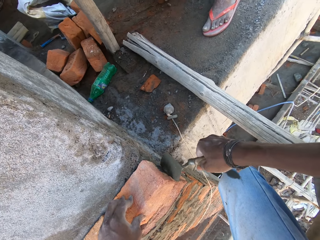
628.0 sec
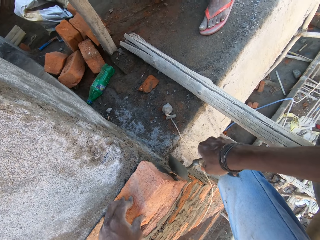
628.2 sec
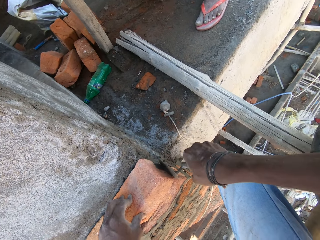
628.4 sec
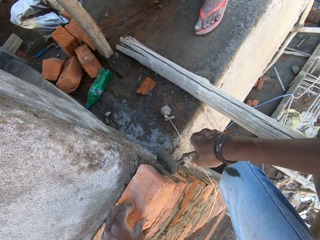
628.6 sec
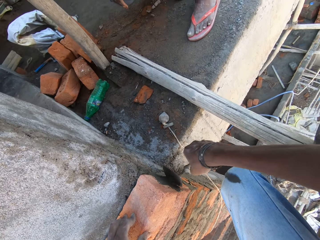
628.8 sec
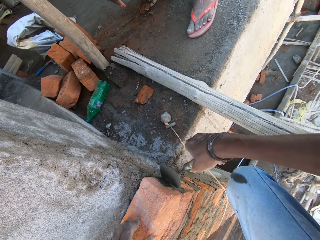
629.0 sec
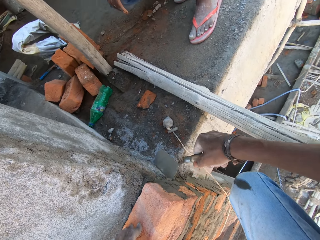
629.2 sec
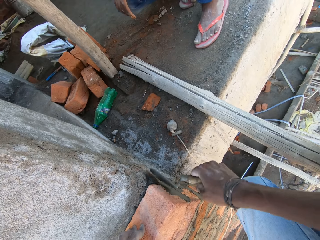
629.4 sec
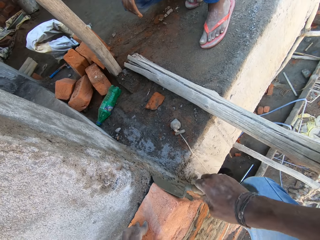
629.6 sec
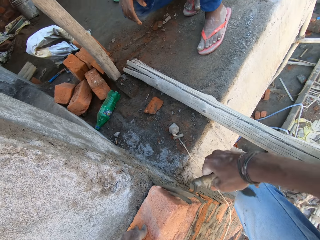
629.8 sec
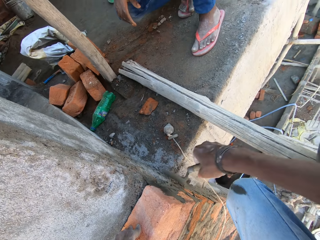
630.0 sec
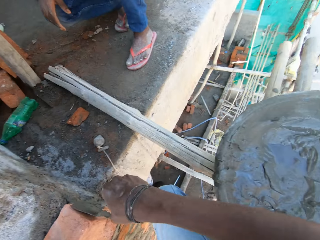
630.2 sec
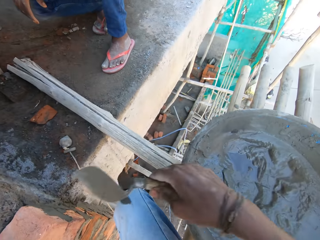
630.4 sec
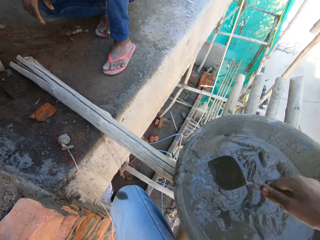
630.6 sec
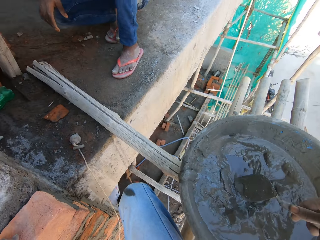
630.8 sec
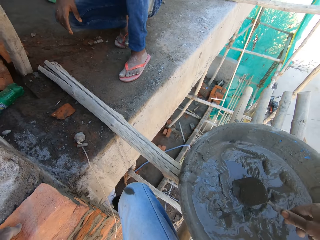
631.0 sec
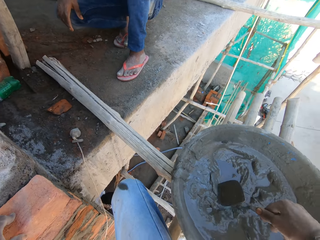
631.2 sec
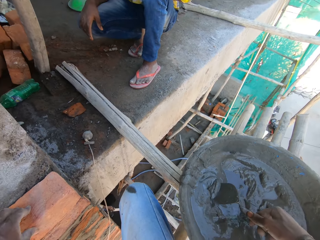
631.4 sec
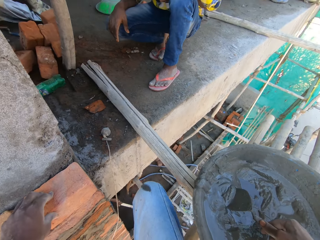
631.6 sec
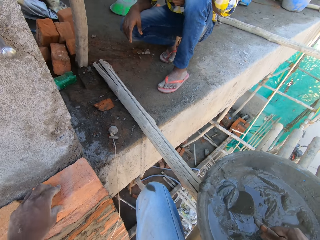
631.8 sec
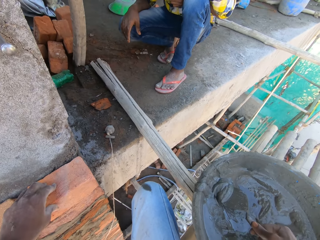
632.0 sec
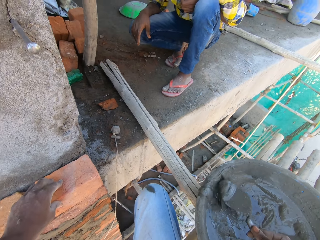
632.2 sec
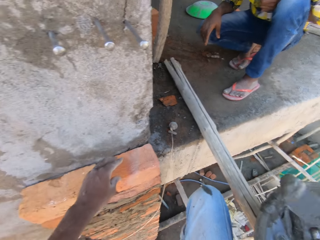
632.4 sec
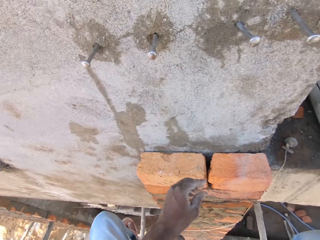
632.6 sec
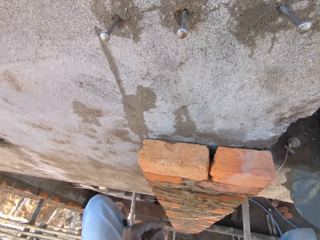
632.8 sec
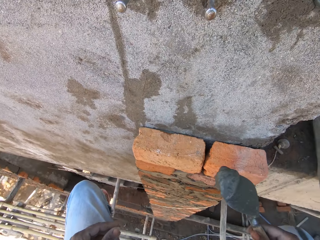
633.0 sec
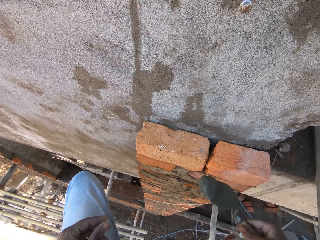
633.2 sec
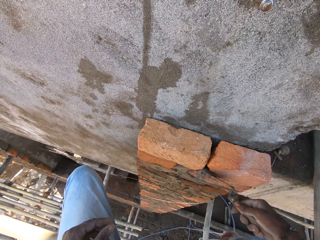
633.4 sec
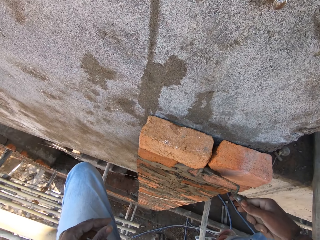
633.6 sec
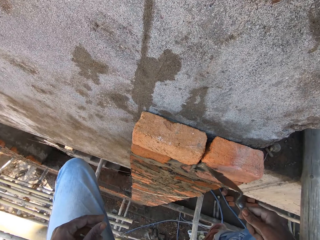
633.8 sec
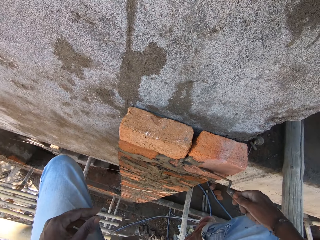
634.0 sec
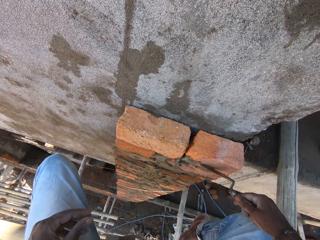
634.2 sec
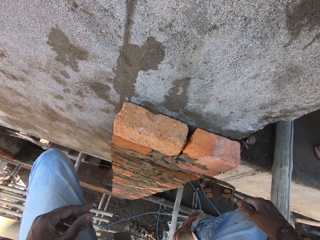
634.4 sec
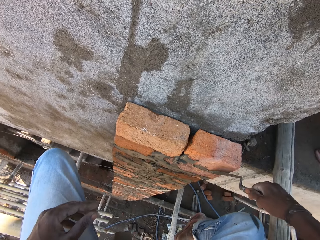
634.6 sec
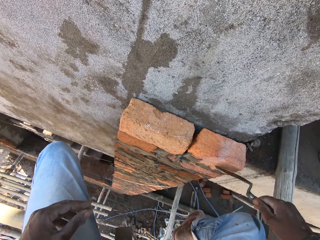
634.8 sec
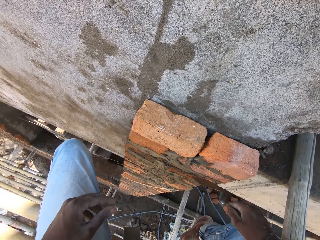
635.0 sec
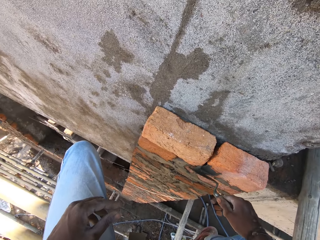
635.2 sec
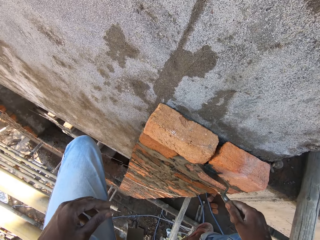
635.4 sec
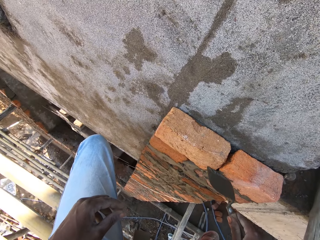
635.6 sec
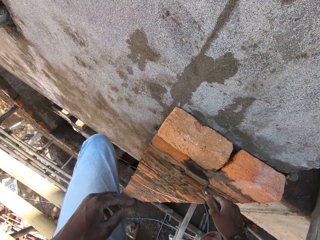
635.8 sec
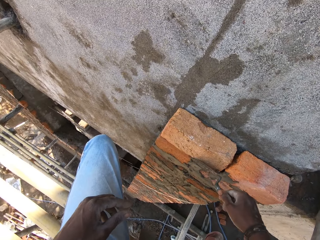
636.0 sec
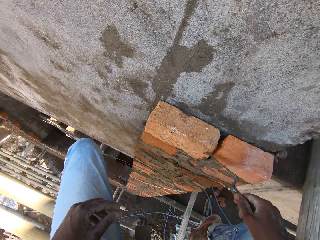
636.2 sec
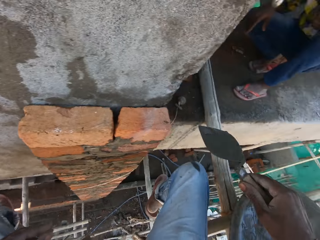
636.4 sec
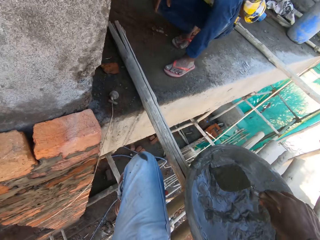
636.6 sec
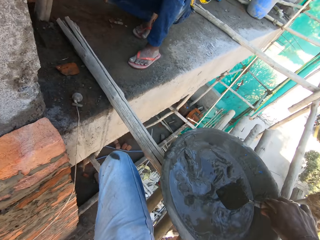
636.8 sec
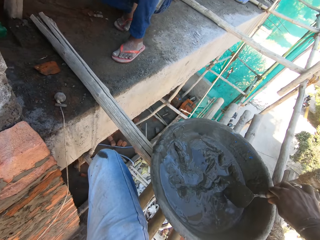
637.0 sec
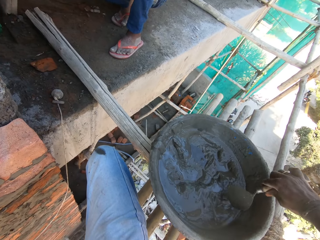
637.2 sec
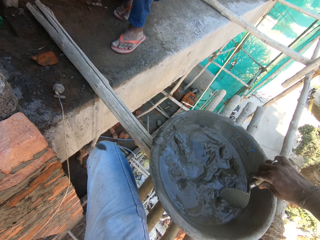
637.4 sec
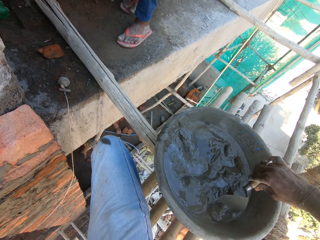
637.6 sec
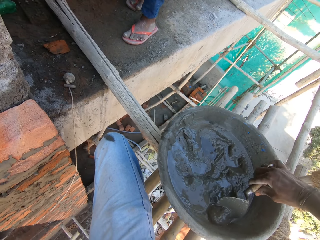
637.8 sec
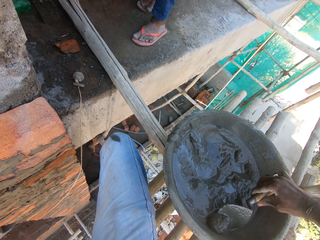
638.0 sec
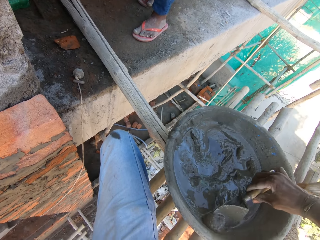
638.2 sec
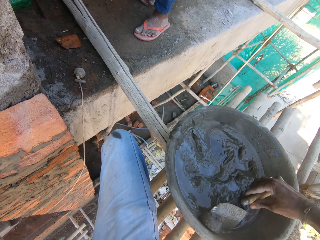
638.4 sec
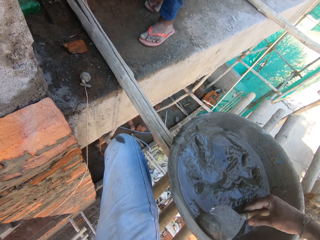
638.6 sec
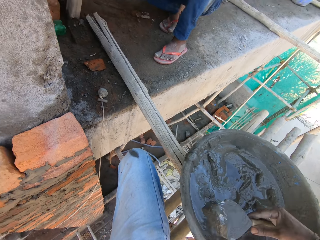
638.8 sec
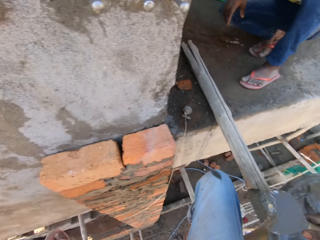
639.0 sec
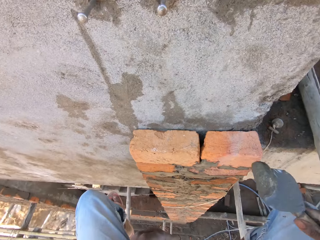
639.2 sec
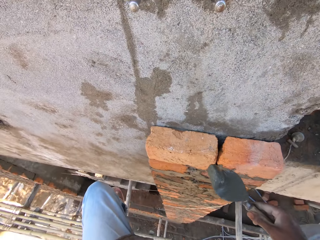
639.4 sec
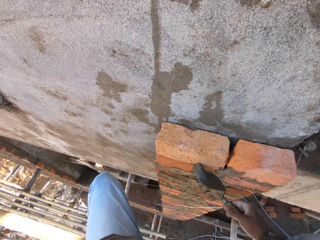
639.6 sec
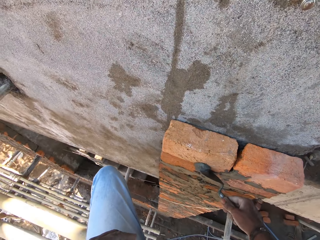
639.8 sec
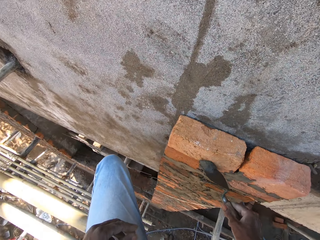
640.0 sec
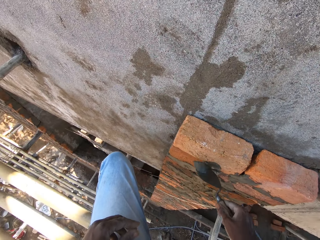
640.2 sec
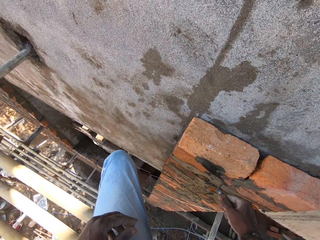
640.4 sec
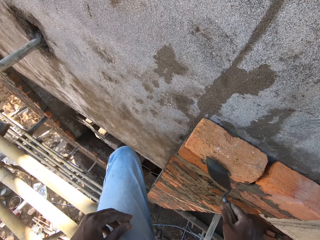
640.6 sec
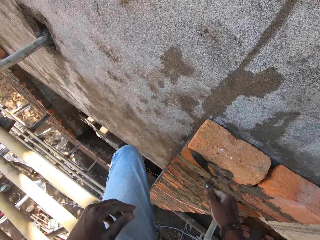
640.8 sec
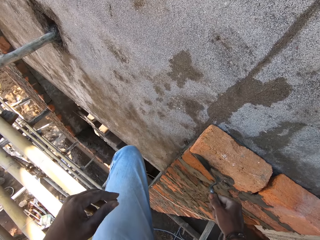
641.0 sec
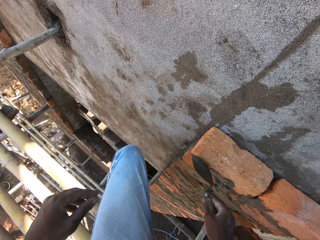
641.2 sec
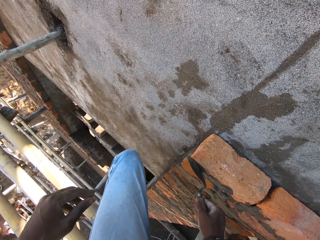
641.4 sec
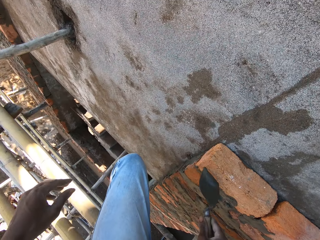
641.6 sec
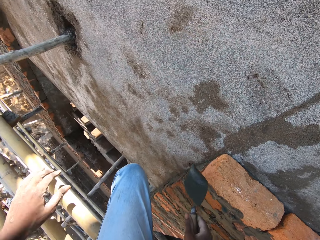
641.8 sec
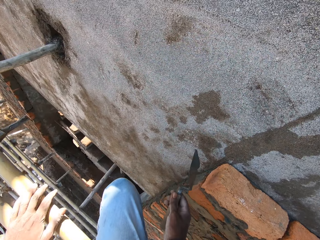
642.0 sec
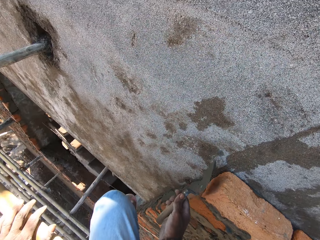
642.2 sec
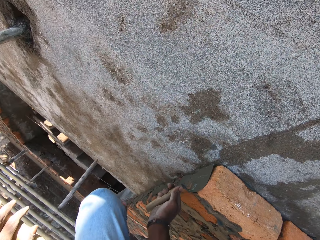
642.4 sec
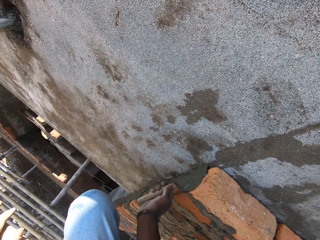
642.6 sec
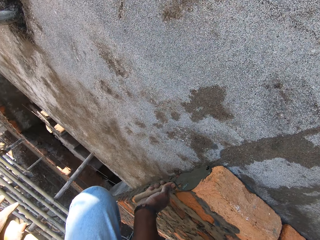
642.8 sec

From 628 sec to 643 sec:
The camera wearer smears the mortar in the trowel on the bricks on the wall. He scoops mortar from the pan on the scaffold with the trowel in his right hand. He smears the mortar in the trowel on the bricks on the wall. He scoops mortar from the pan on the scaffold with the trowel in his right hand. He smears the mortar in the trowel on the bricks on the wall.

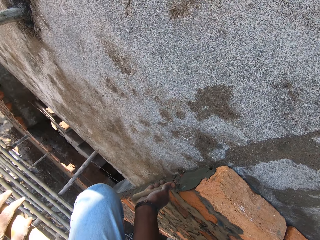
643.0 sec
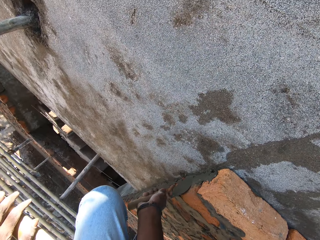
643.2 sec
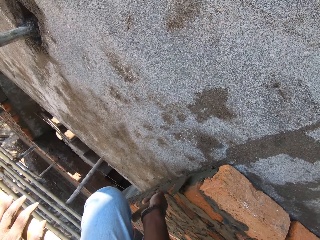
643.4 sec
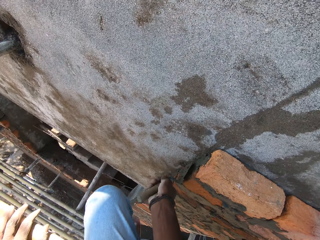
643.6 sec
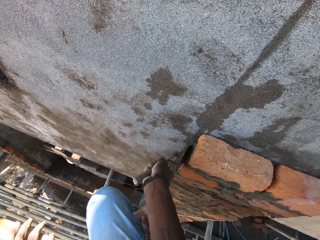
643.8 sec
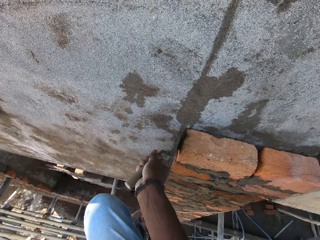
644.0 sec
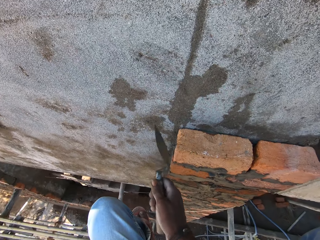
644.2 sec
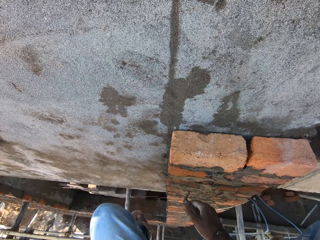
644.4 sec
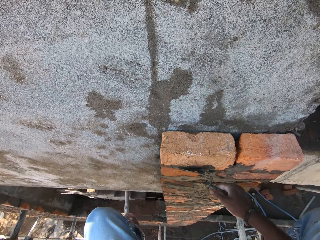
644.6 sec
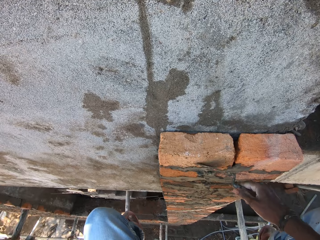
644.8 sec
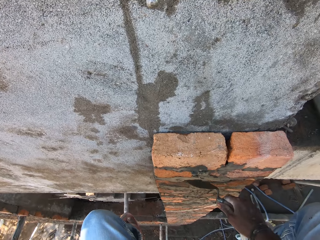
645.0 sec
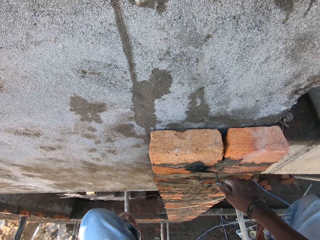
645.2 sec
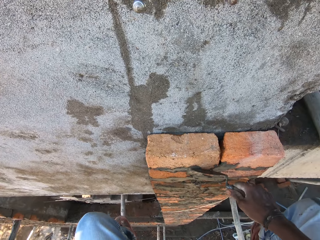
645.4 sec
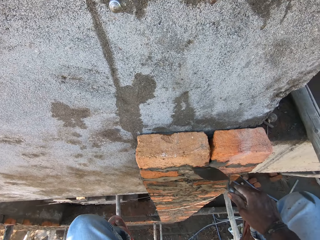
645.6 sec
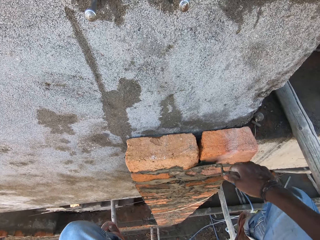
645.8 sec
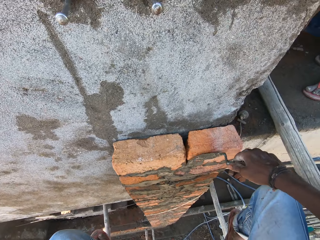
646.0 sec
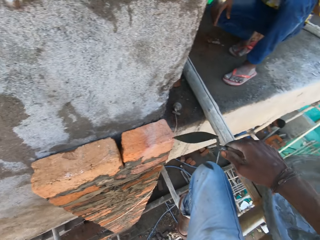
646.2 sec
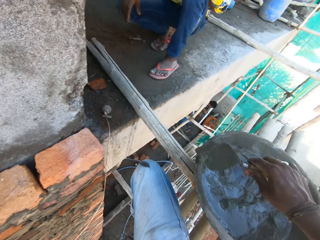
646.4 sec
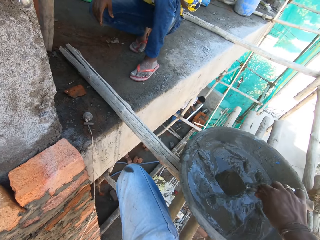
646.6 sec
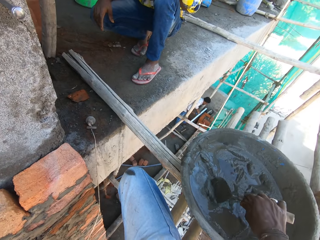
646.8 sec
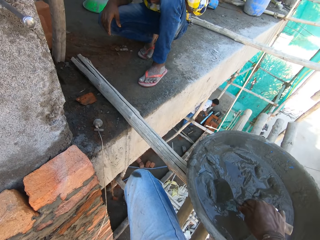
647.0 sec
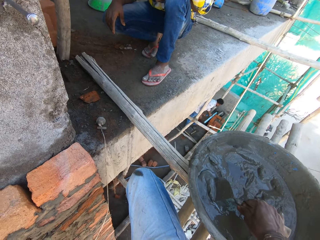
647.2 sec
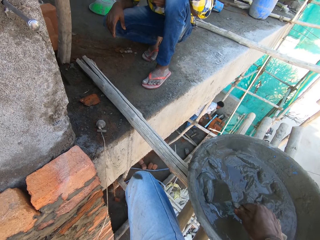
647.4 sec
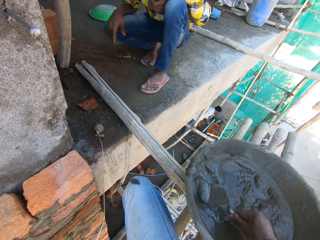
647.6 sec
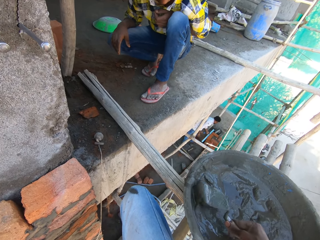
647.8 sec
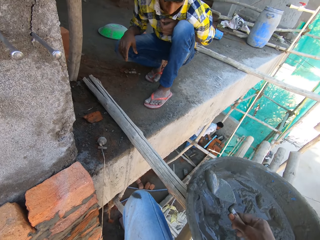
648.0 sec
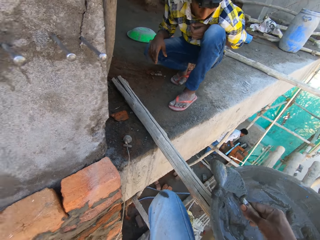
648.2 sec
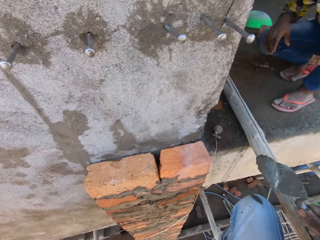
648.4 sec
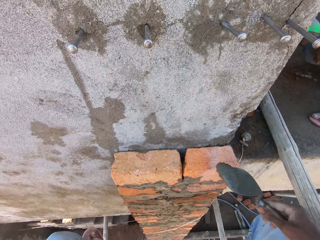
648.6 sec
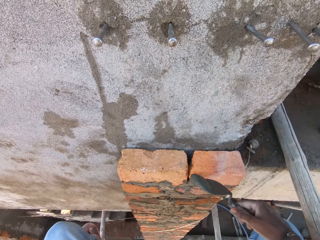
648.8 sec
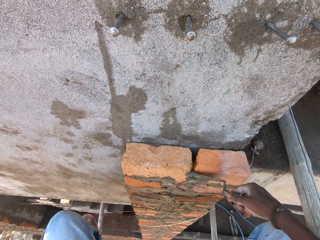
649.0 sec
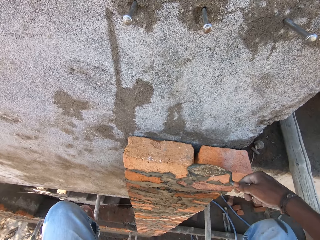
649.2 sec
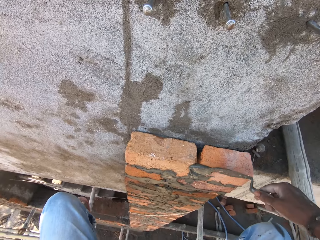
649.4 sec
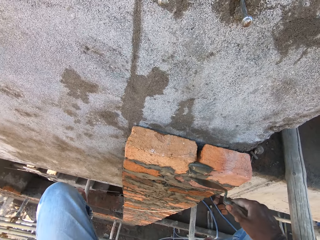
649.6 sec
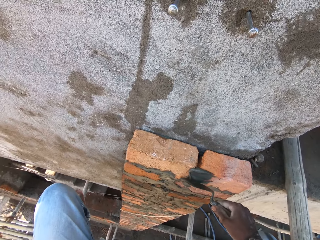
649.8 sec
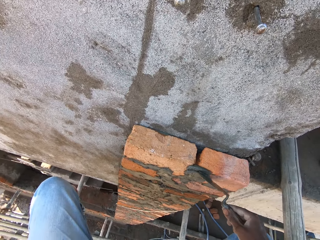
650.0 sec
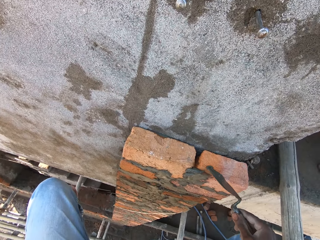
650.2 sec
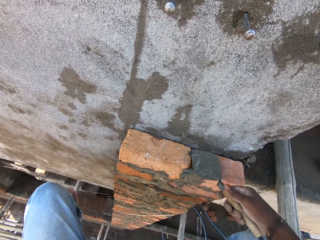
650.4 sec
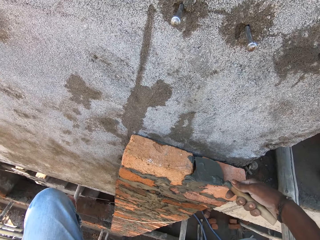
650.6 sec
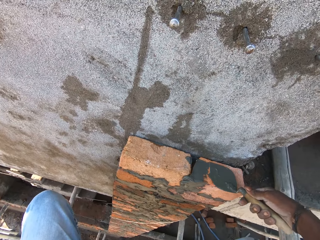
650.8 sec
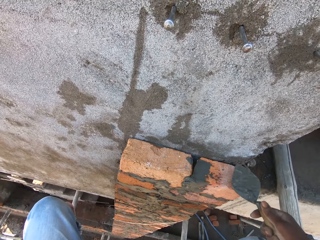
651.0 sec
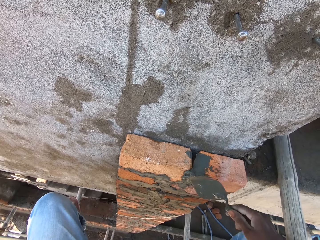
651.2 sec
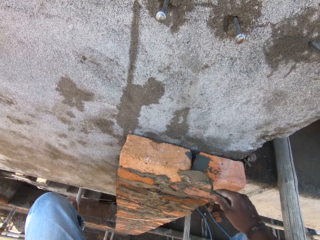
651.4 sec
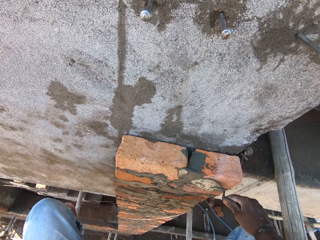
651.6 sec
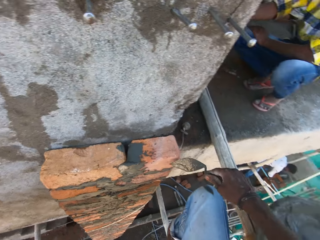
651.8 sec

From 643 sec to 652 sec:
The camera wearer scoops mortar from the pan on the scaffold with the trowel in his right hand. He smears the mortar in the trowel on the bricks on the wall.
